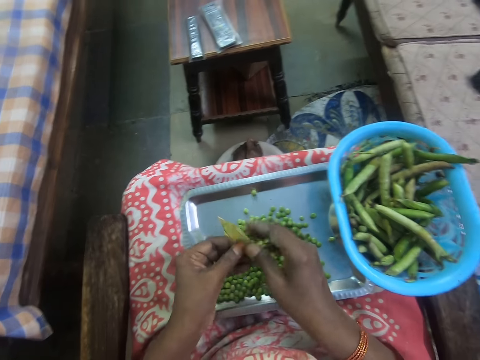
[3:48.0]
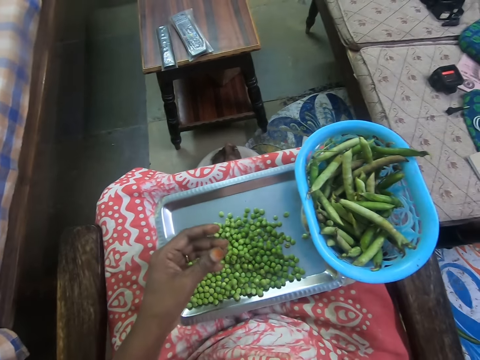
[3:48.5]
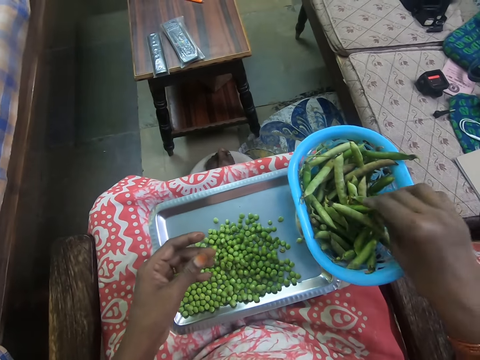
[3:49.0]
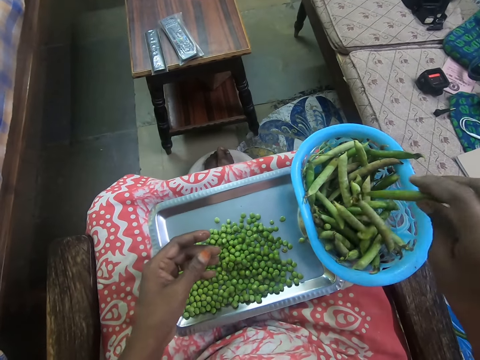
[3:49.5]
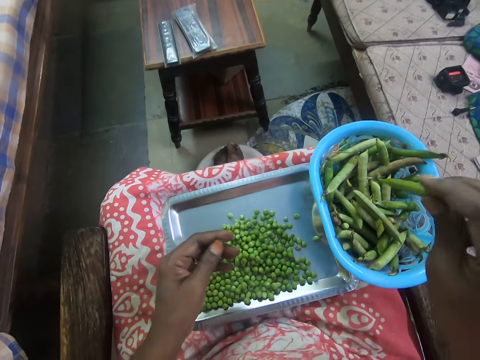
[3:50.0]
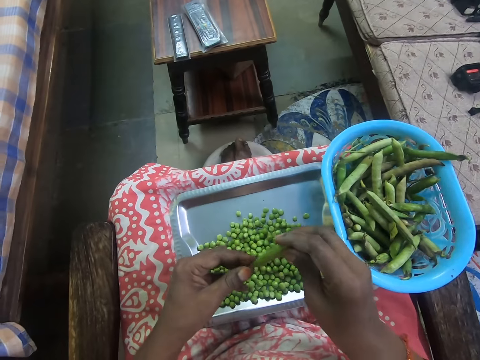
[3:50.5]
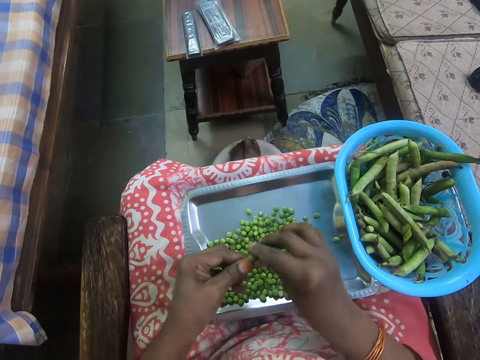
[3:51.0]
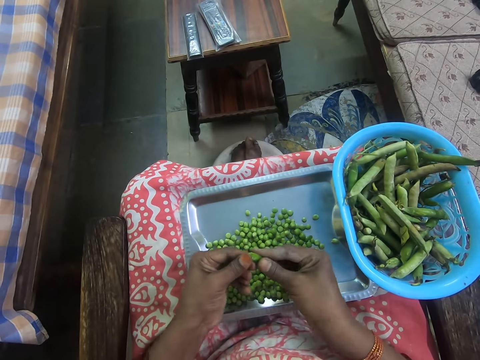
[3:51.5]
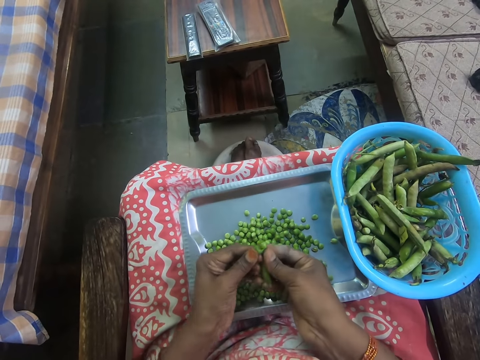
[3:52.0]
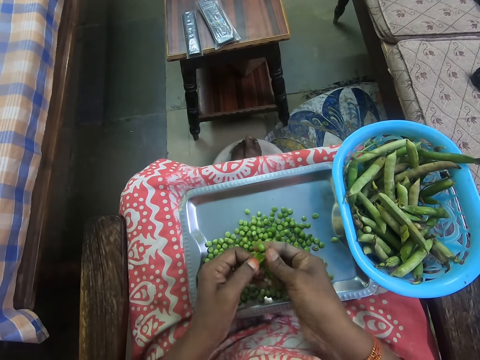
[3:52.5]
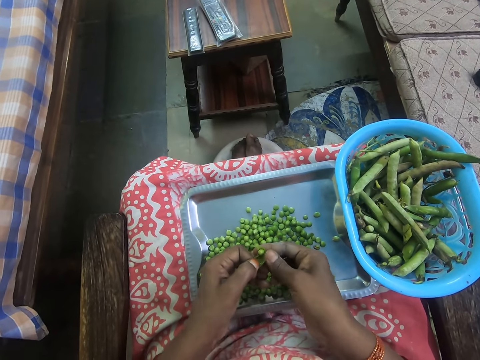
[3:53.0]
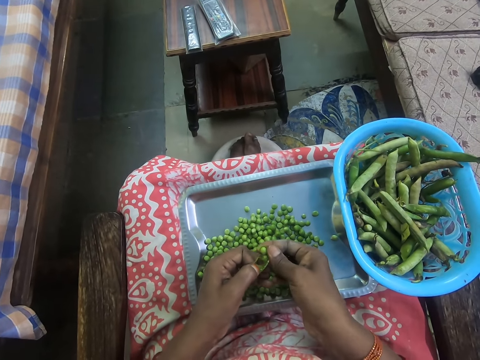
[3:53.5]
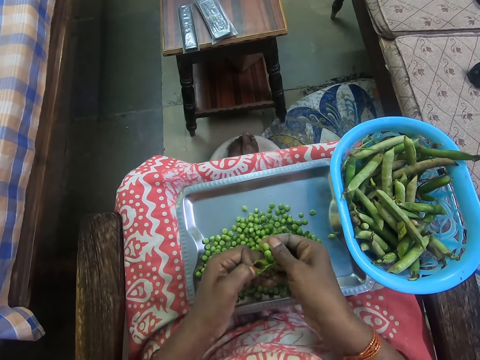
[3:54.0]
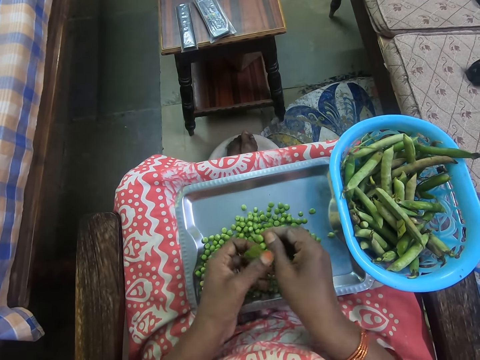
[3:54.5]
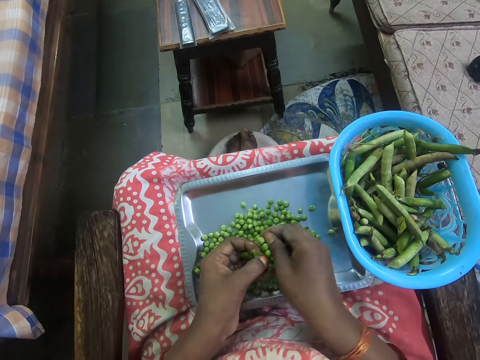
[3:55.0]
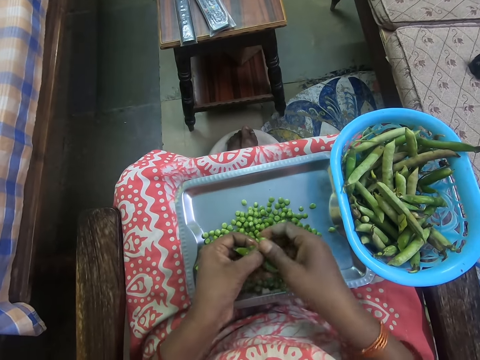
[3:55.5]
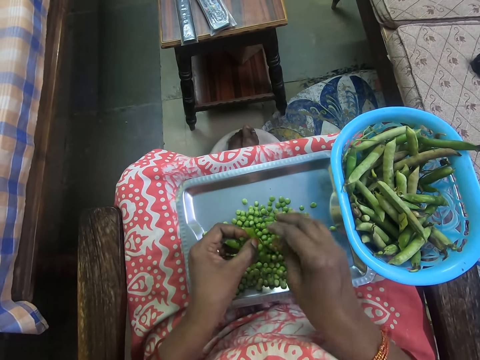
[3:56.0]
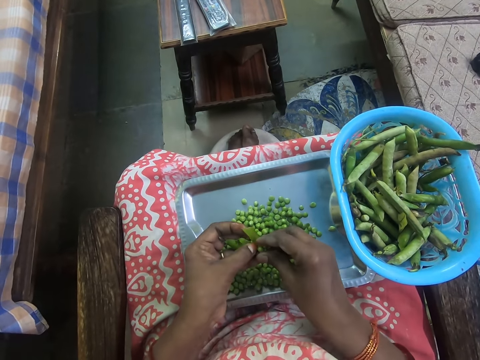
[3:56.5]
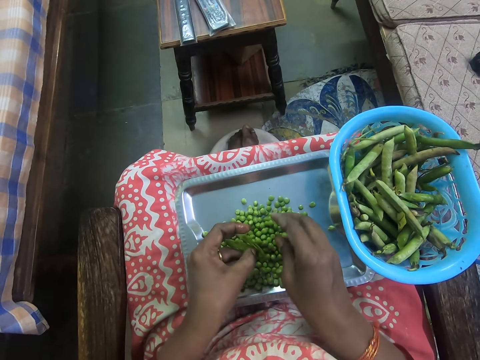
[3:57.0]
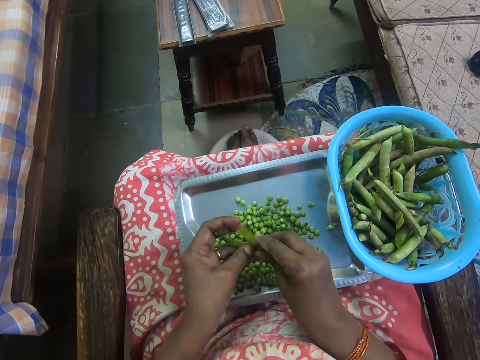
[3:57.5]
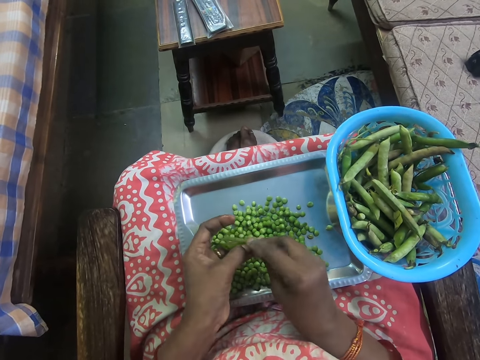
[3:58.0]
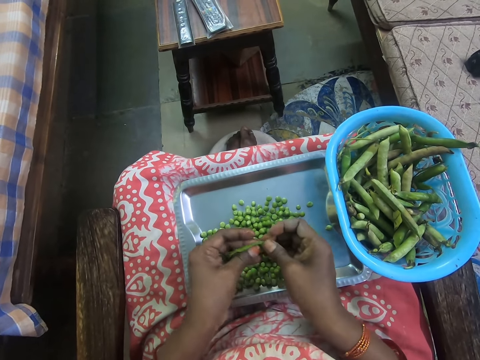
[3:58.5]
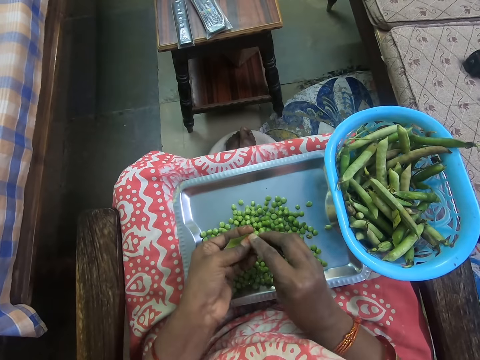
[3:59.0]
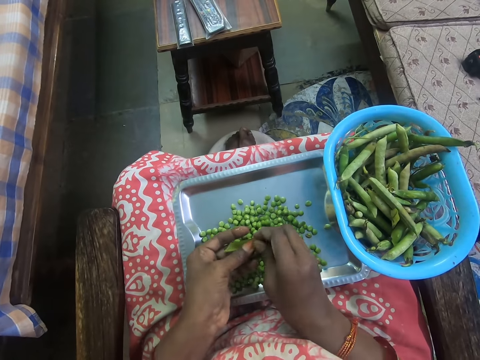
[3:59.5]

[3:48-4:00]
The camera wearer throws the cover or pods on the floor. They take peas from the bowl. They remove the peas from the cover. They peel the peas. They remove the peas from the pods. They put the peas on the tray.

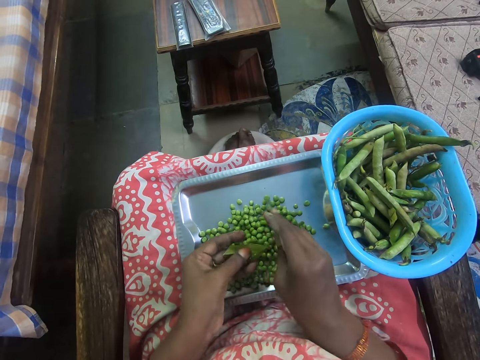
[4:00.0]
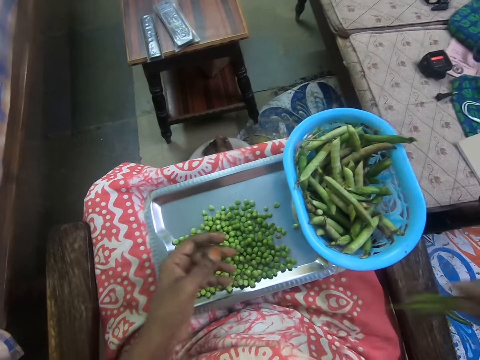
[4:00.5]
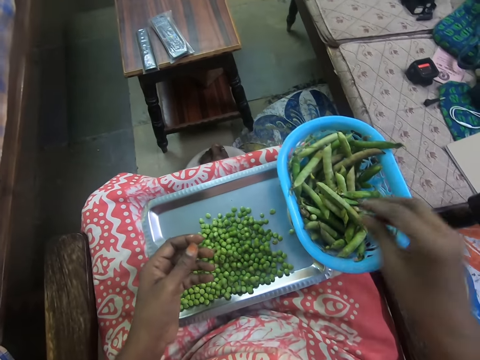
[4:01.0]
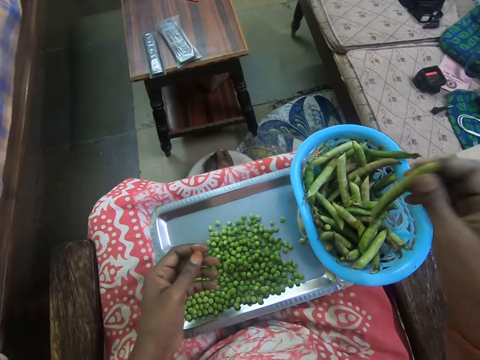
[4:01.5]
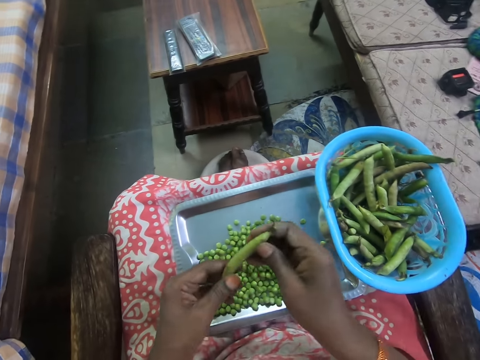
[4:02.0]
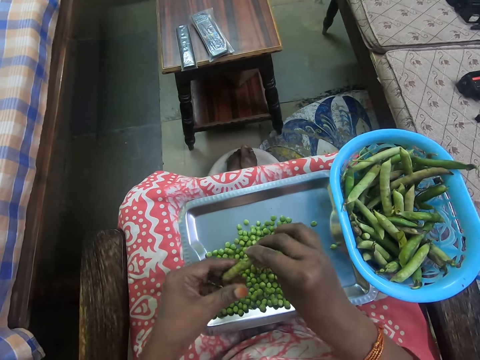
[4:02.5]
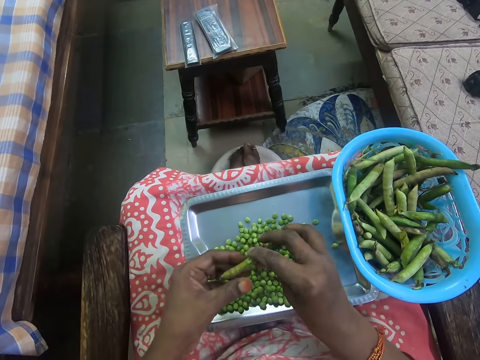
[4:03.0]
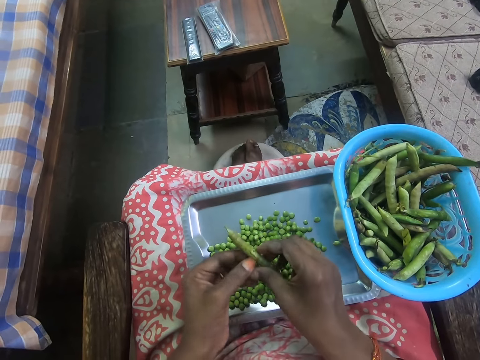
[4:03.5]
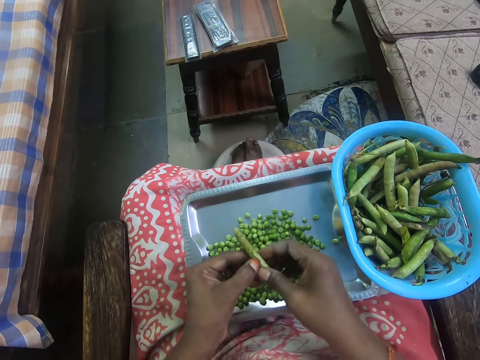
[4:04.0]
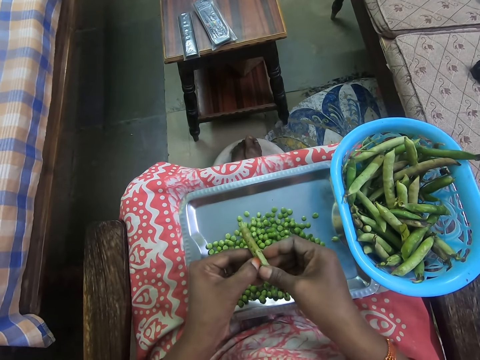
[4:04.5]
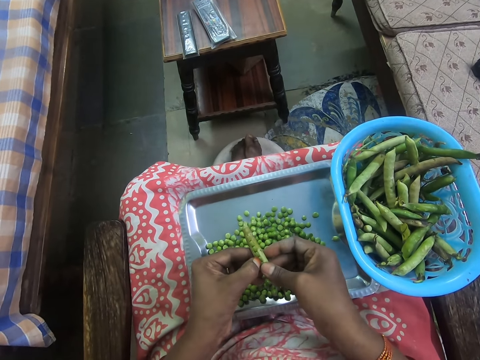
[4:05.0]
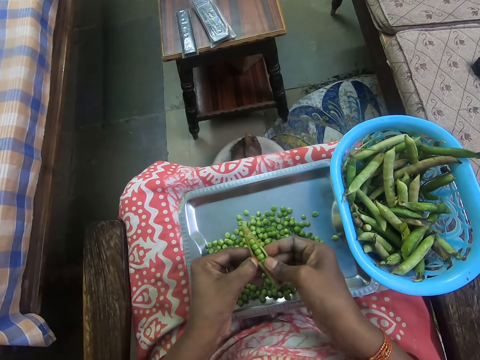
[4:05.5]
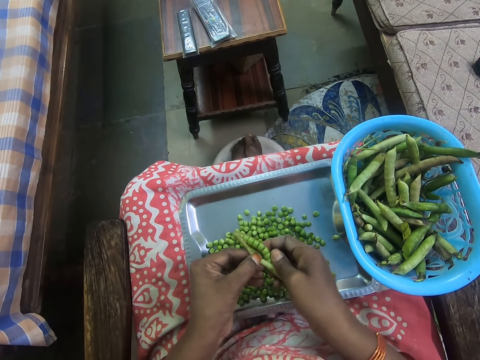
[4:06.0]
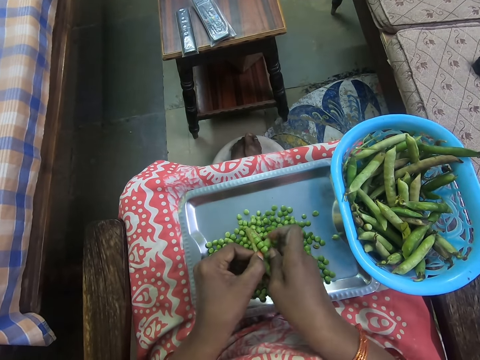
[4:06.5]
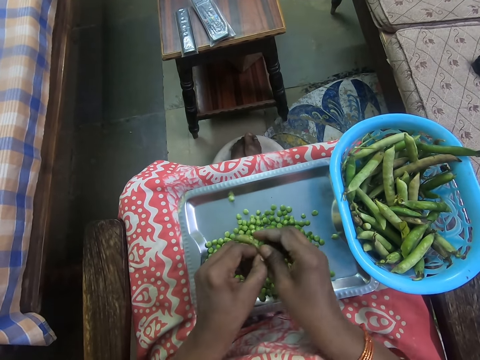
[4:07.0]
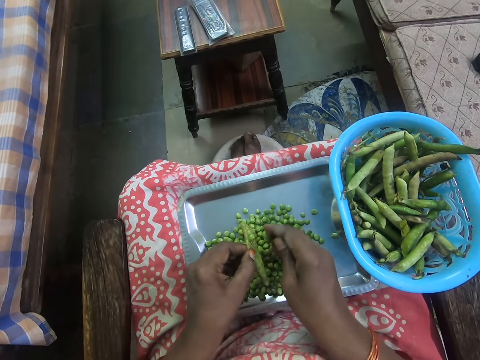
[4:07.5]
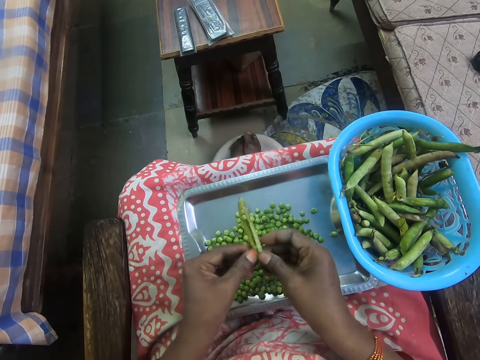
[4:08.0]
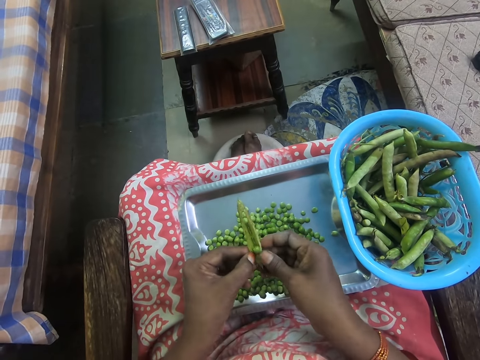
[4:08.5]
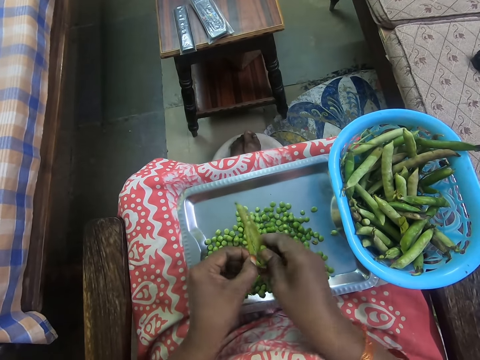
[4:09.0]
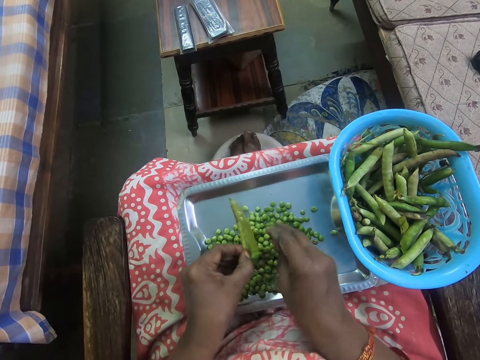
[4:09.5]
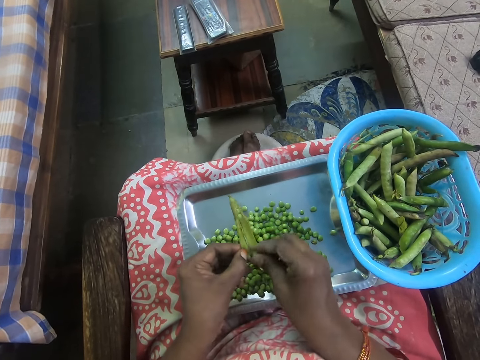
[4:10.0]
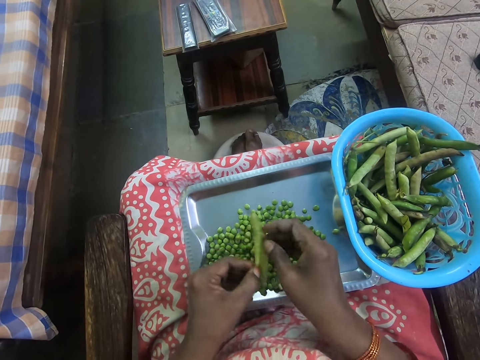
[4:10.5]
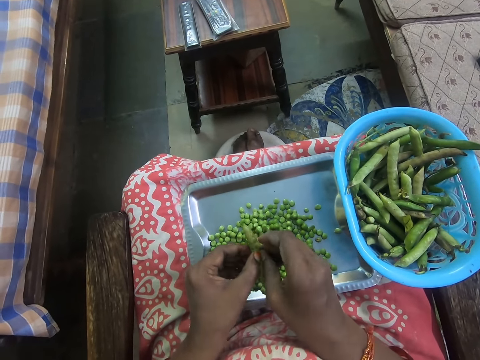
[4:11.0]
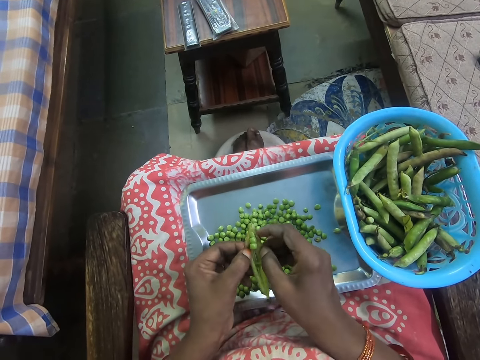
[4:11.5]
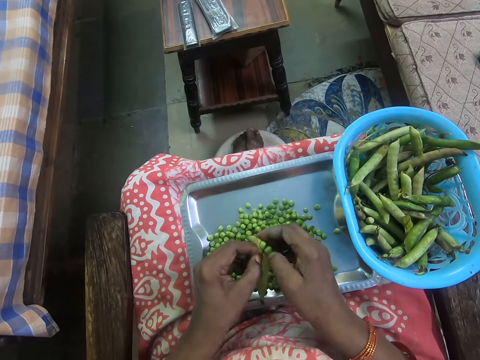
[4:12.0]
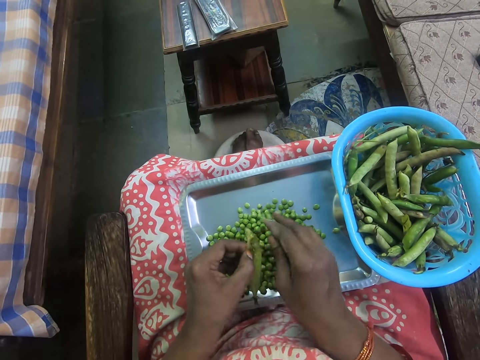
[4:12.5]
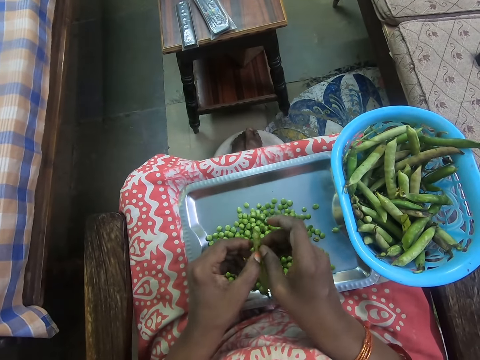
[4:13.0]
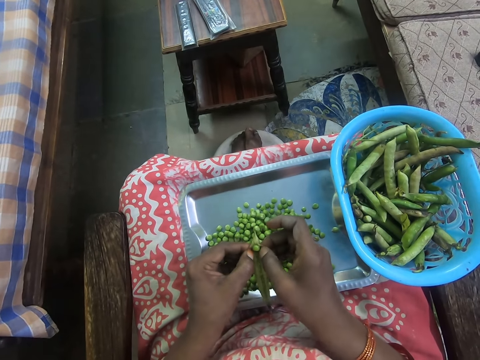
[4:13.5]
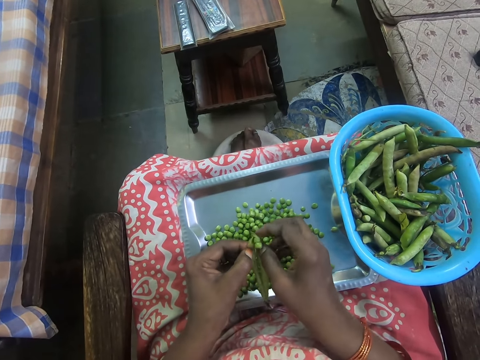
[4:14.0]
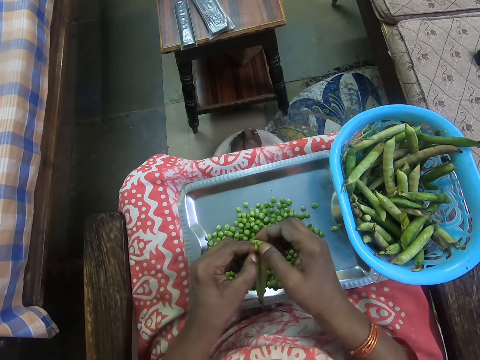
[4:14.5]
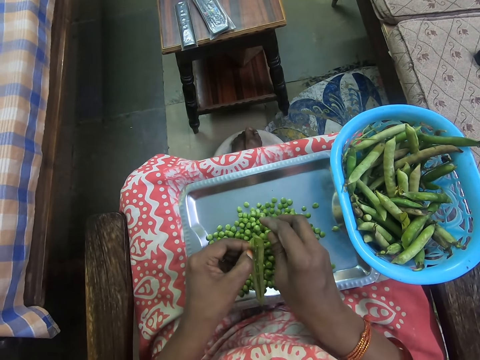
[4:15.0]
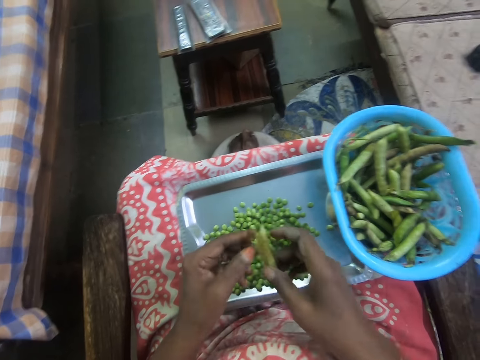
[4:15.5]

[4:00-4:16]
The camera wearer throws the cover or pods on the floor. They take peas from the bowl. They remove the peas from the cover. They peel the peas. They remove the peas from the pods. They put the peas on the tray.
